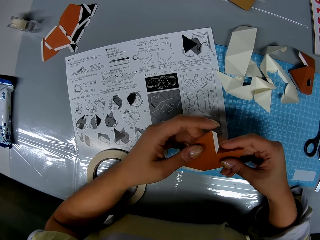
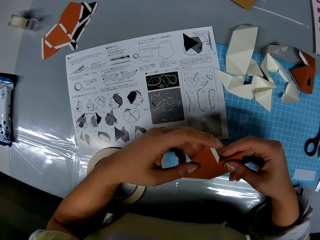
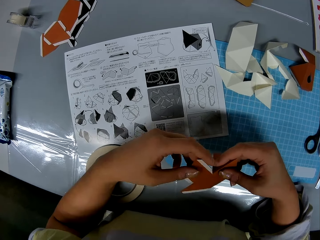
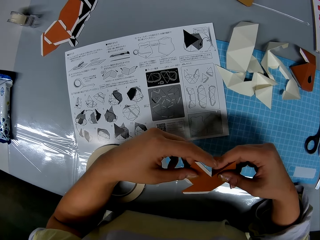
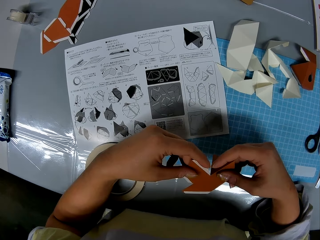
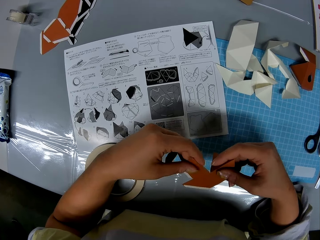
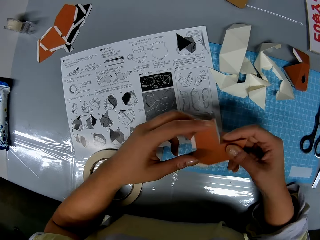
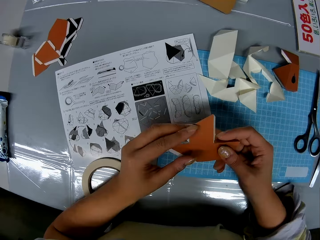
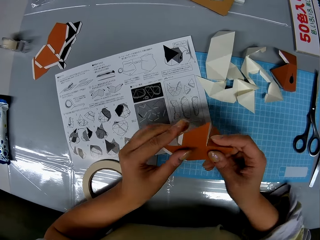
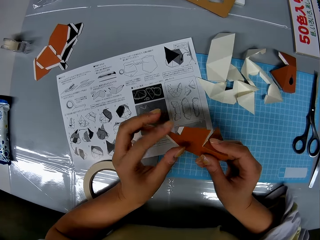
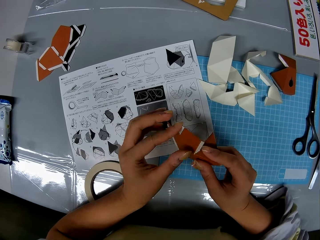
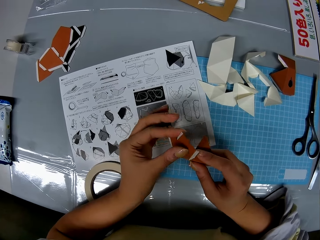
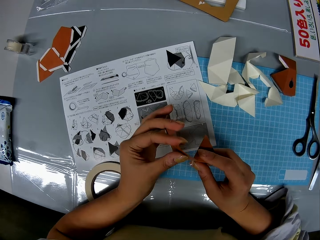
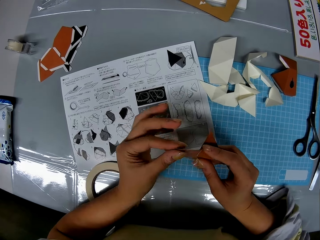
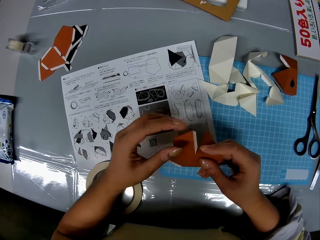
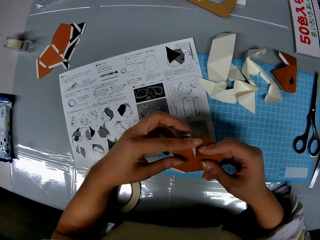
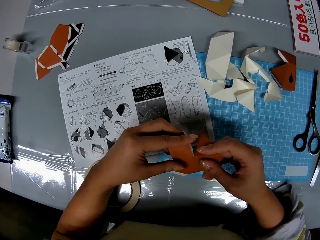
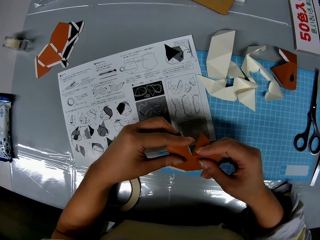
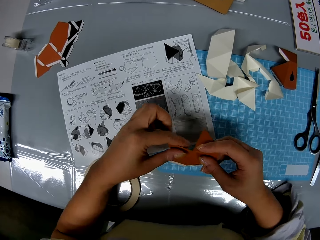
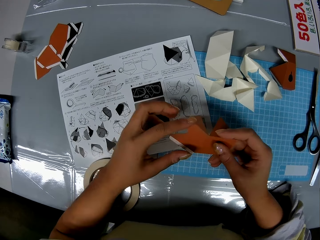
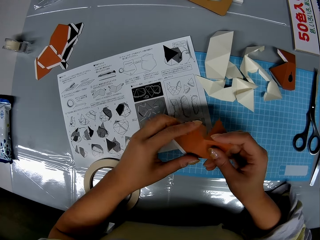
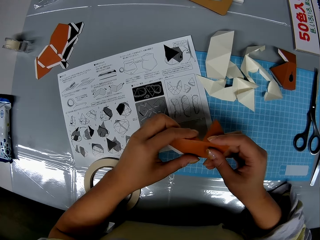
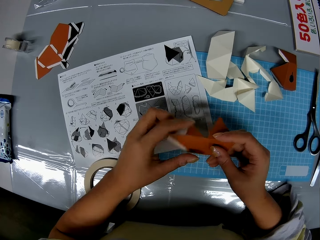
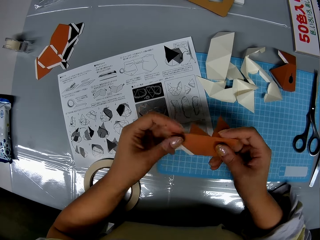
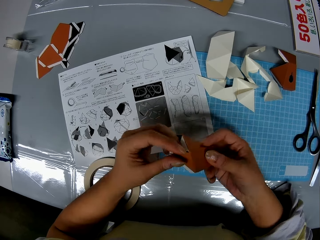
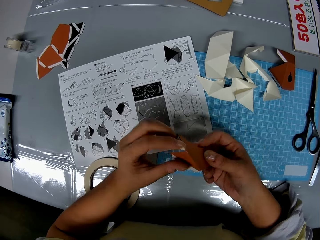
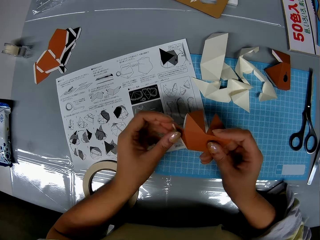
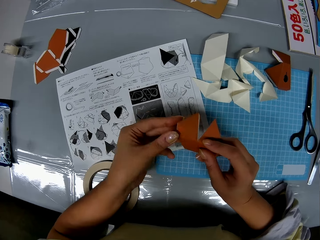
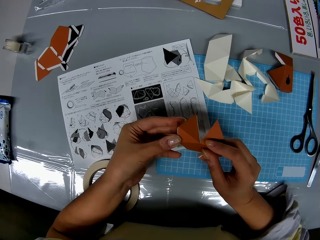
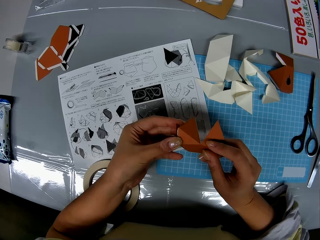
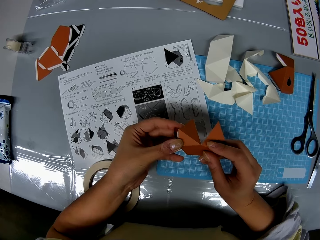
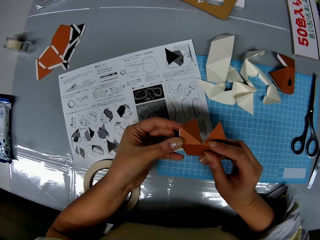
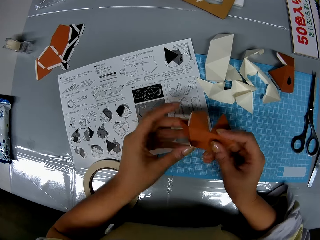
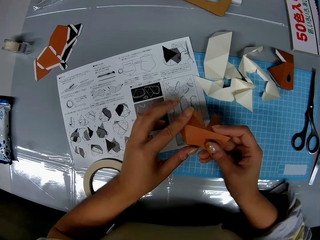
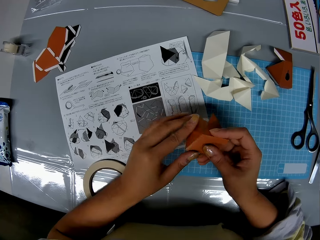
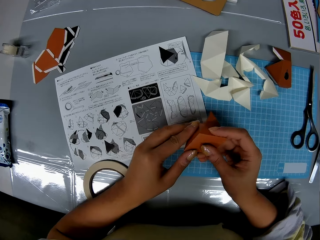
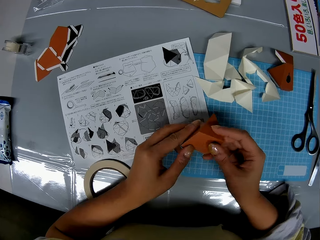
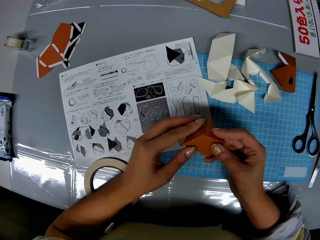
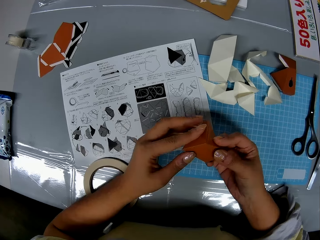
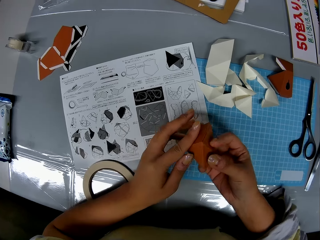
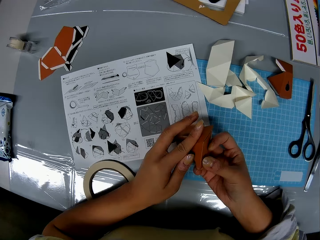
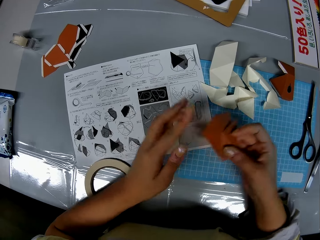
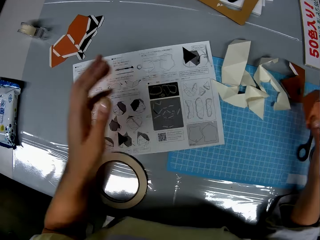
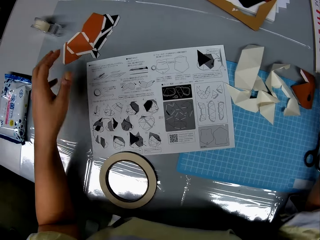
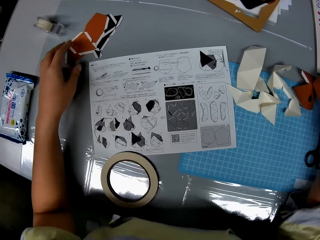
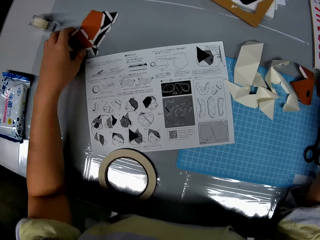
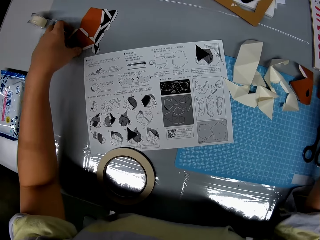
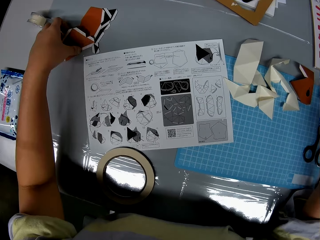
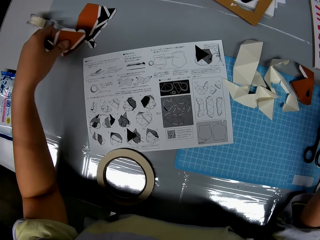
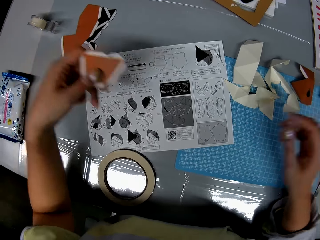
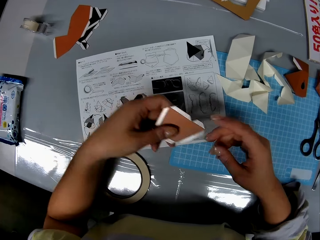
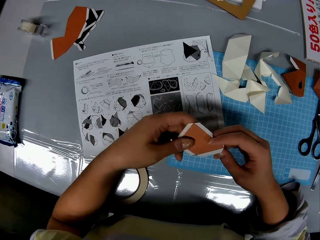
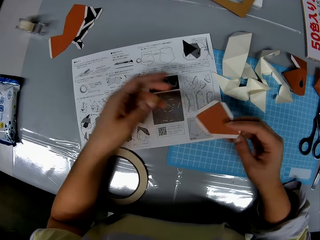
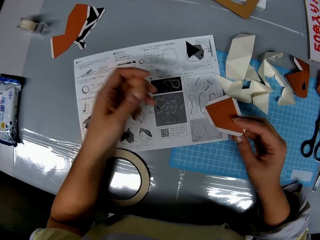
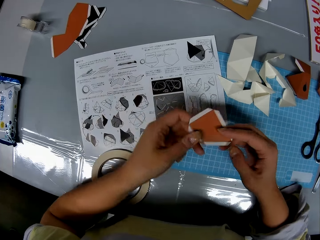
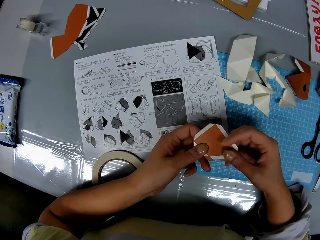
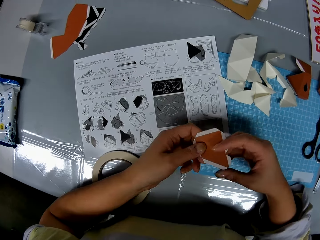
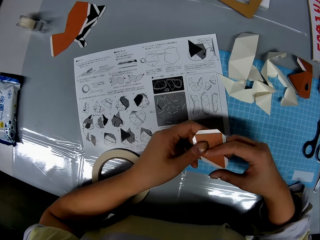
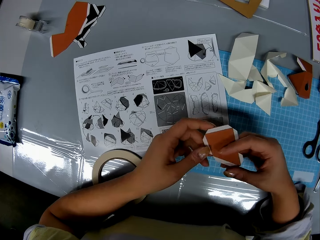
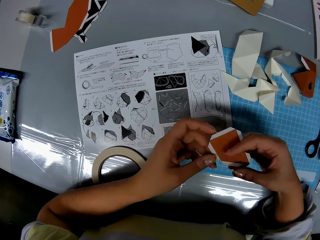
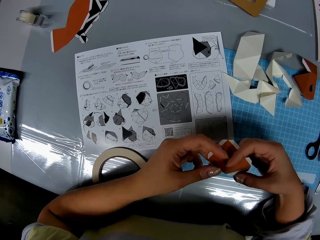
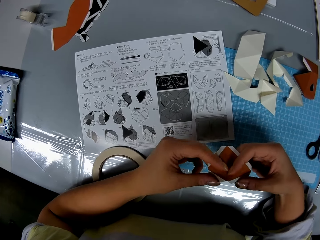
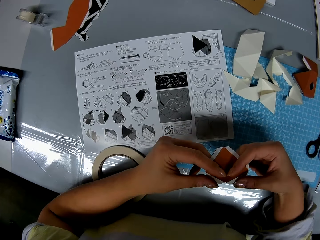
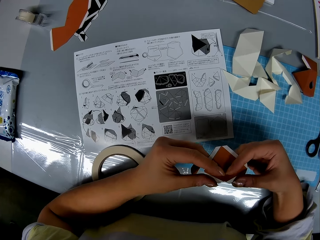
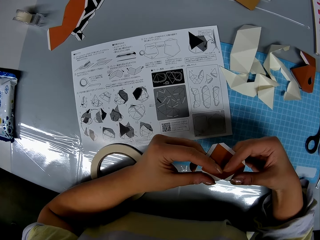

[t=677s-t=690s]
The camera wearer folds the piece of craft or paper. They drop the piece of craft on the table. They pick another piece of craft or paper from the table. They fold the piece of paper.

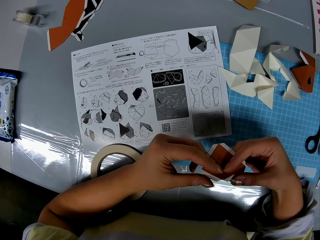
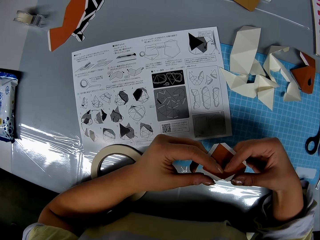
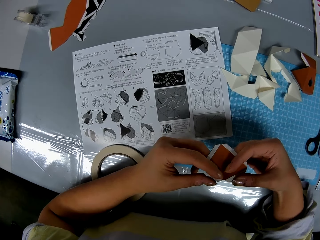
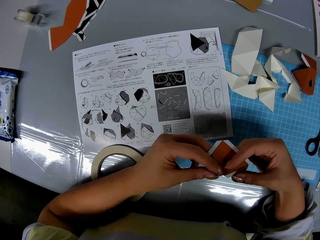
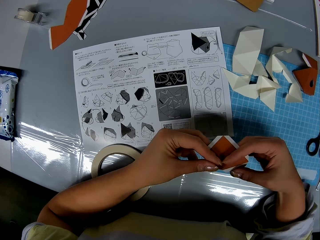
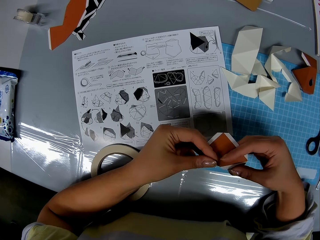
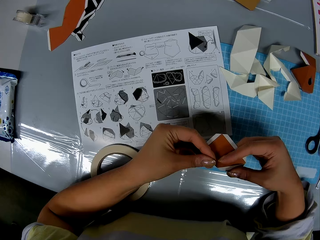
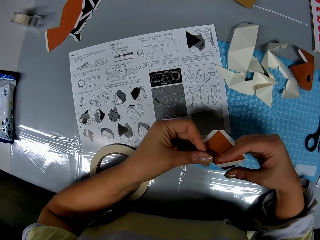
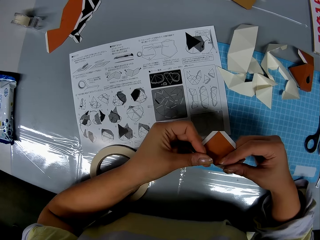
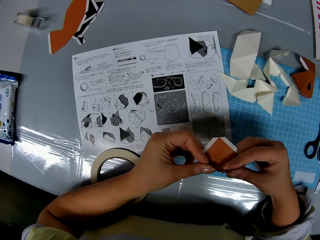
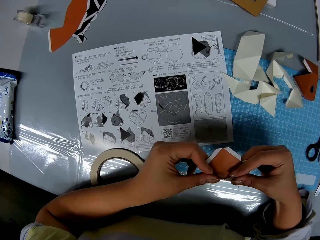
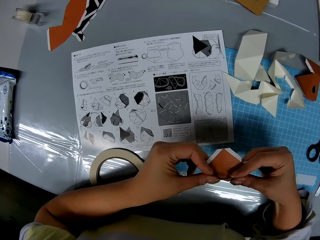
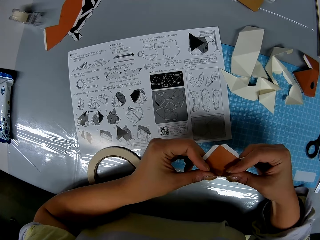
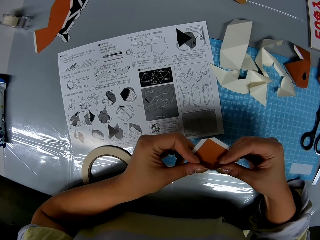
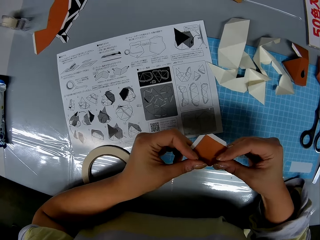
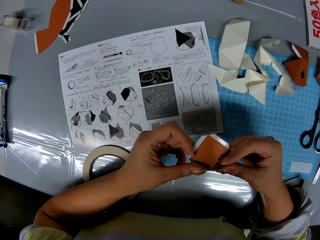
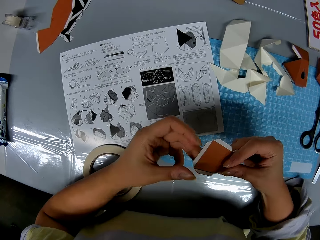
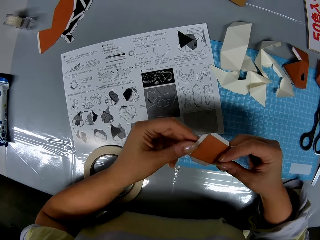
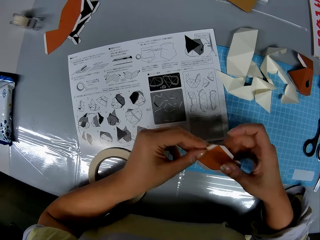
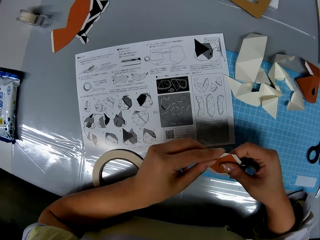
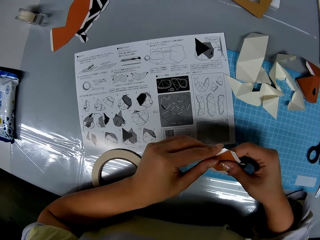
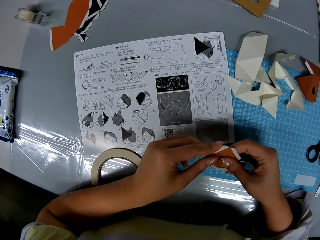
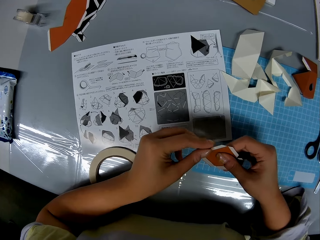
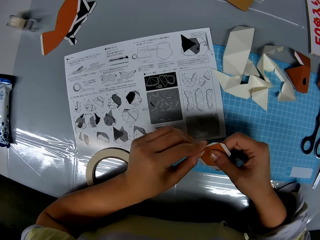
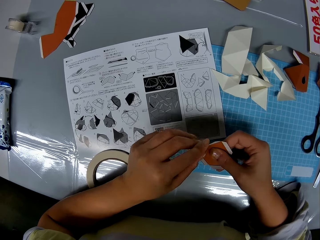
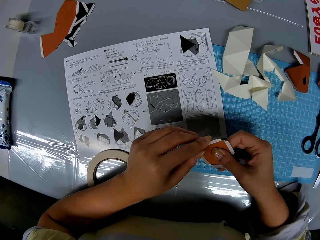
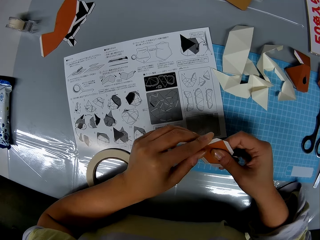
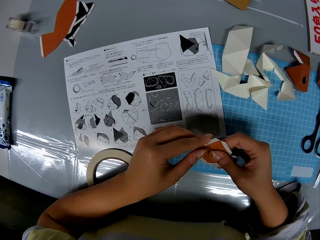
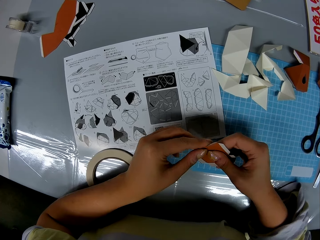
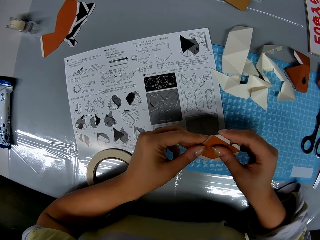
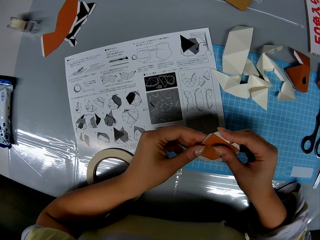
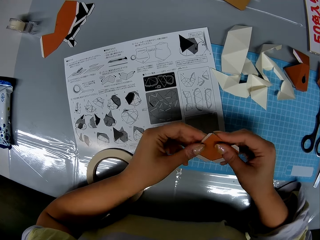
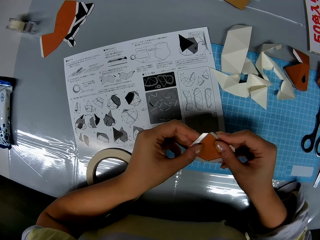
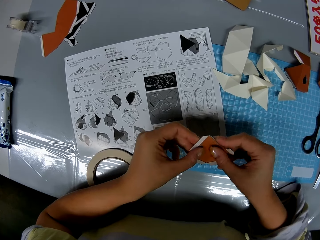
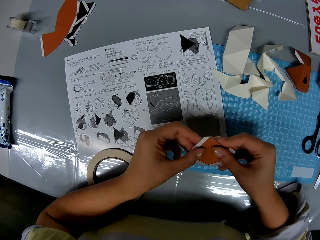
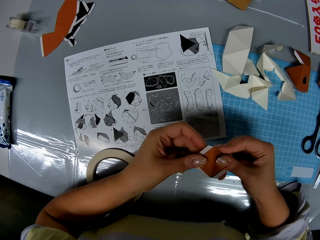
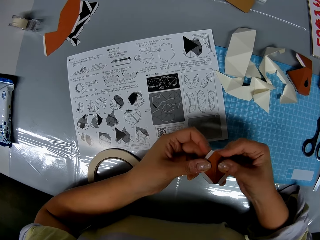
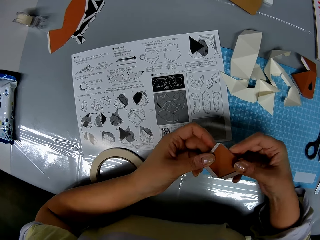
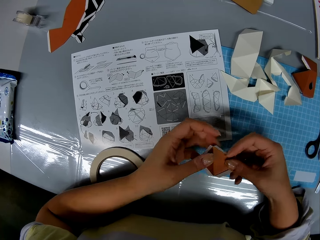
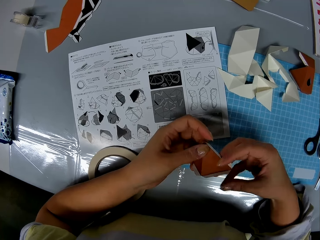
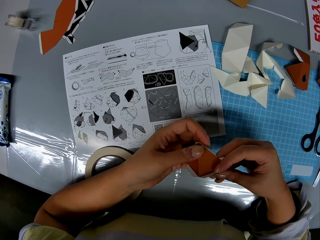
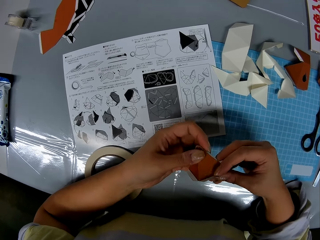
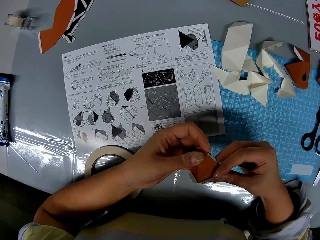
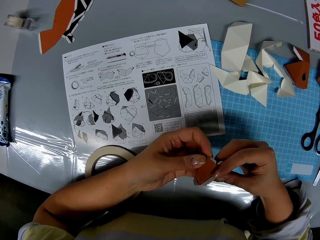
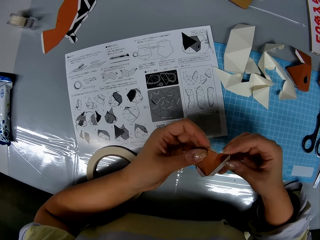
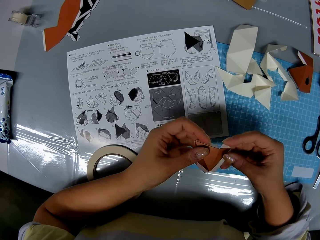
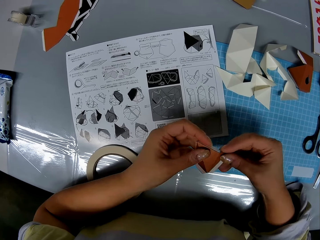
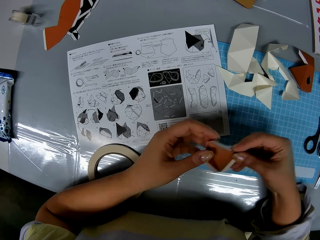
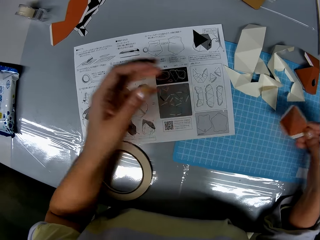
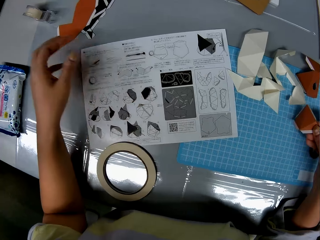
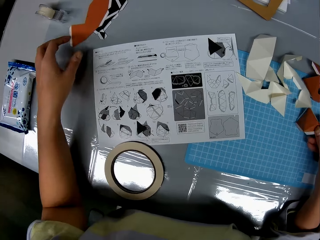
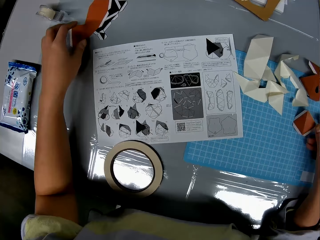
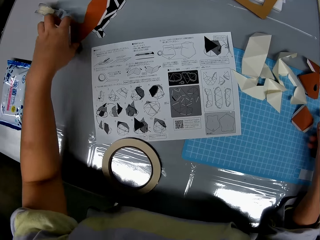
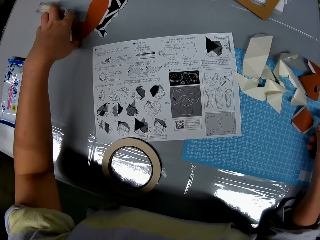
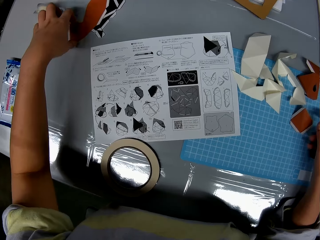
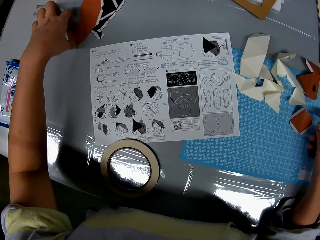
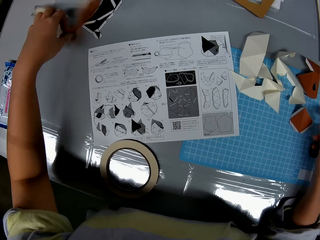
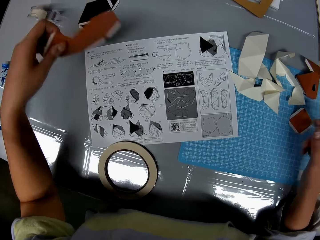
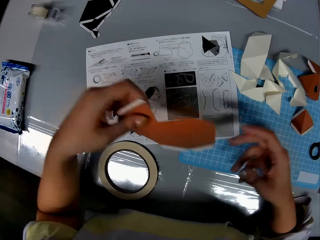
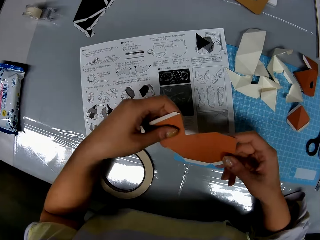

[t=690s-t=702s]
The camera wearer folds the tape on the piece of craft. They fold the piece of craft and drop the piece of craft on the table. They pick another piece of craft from the table.
